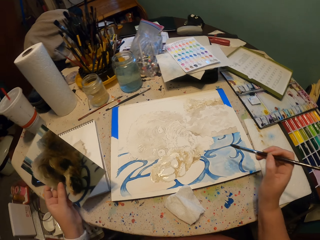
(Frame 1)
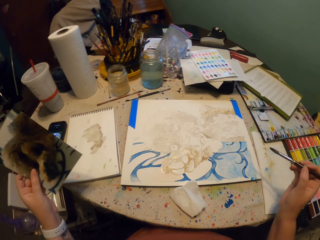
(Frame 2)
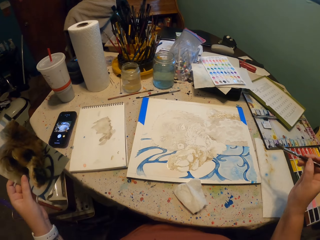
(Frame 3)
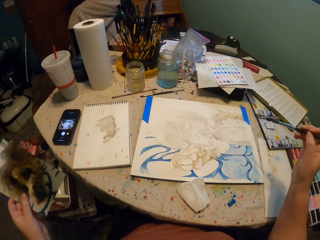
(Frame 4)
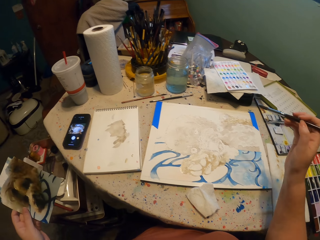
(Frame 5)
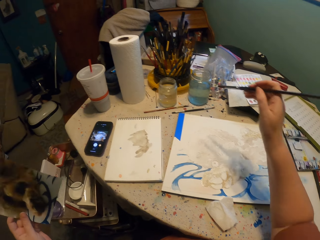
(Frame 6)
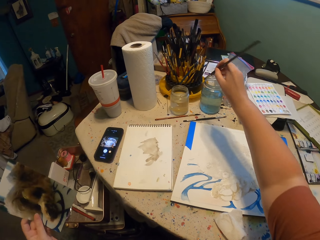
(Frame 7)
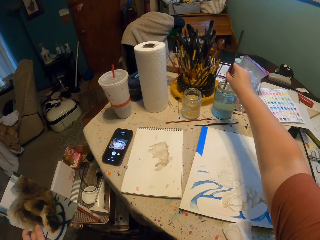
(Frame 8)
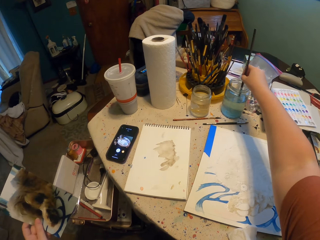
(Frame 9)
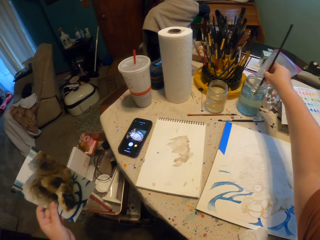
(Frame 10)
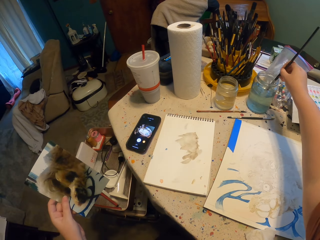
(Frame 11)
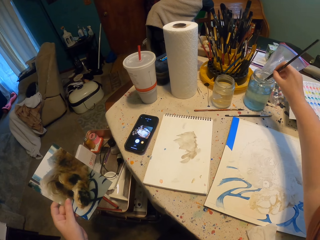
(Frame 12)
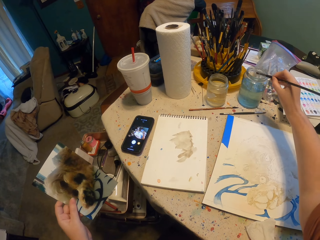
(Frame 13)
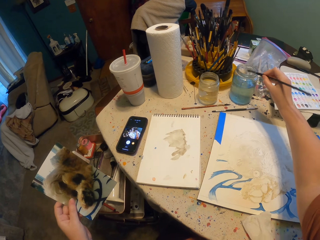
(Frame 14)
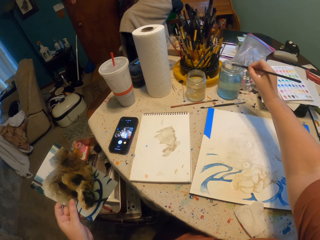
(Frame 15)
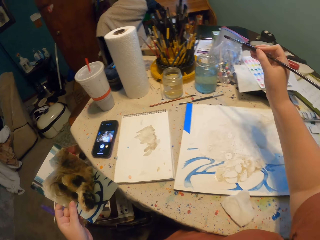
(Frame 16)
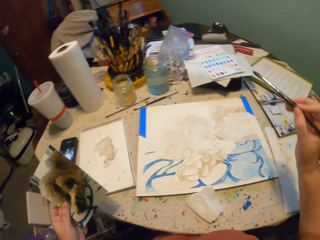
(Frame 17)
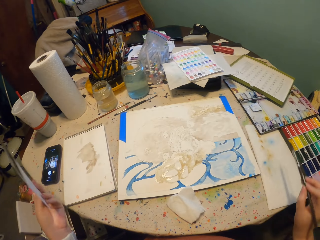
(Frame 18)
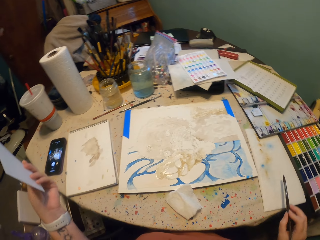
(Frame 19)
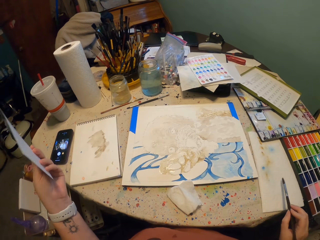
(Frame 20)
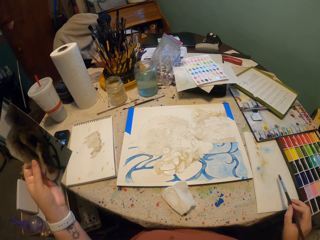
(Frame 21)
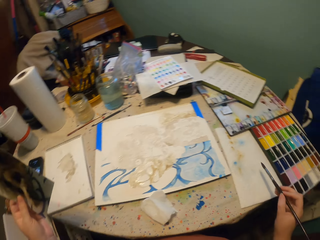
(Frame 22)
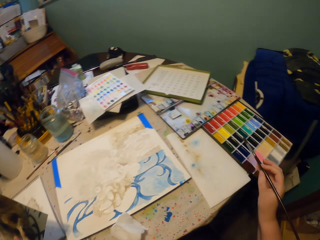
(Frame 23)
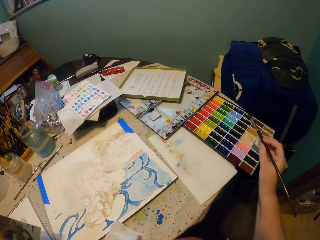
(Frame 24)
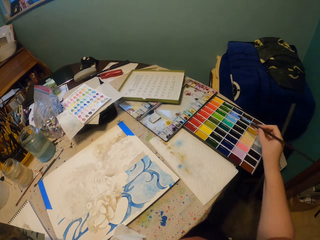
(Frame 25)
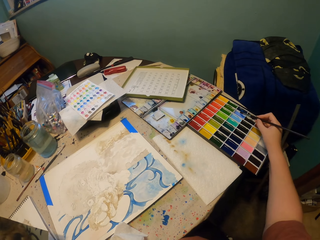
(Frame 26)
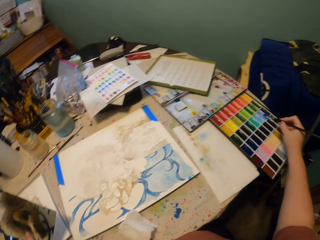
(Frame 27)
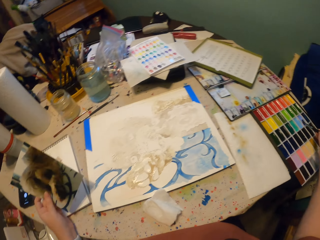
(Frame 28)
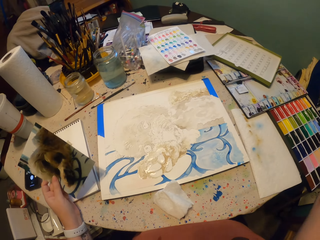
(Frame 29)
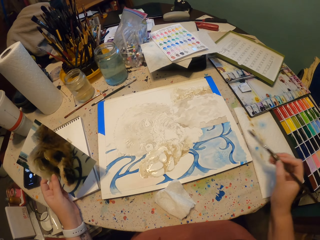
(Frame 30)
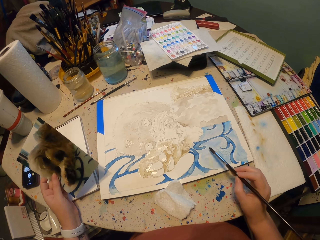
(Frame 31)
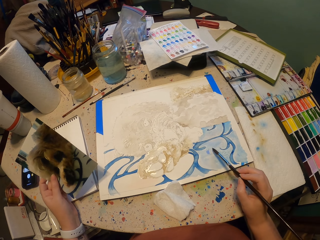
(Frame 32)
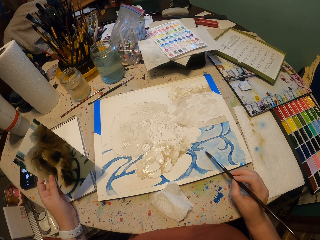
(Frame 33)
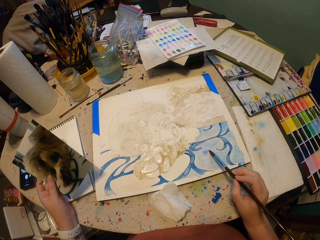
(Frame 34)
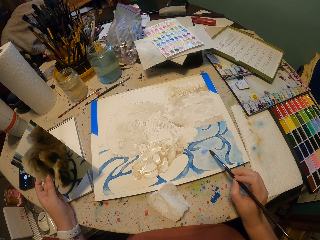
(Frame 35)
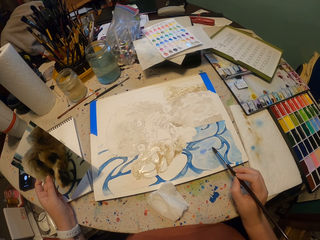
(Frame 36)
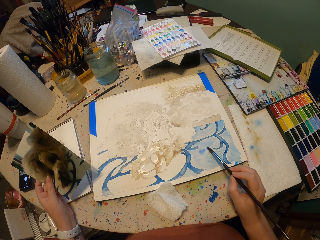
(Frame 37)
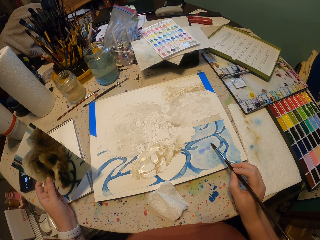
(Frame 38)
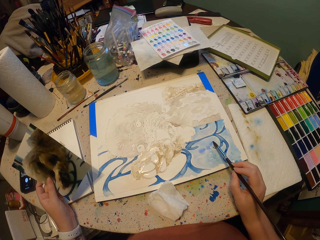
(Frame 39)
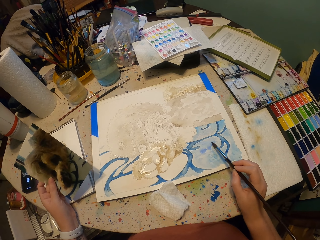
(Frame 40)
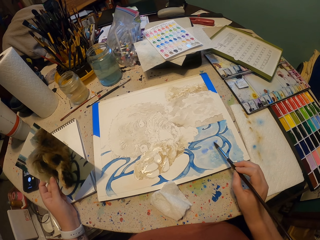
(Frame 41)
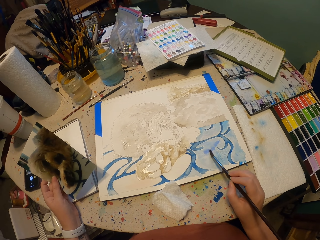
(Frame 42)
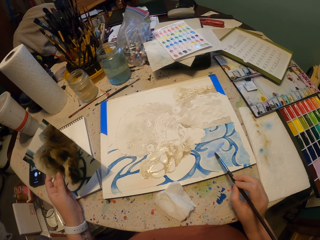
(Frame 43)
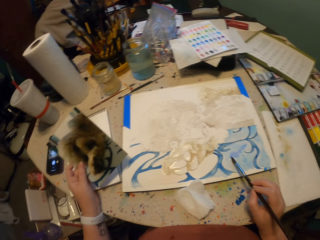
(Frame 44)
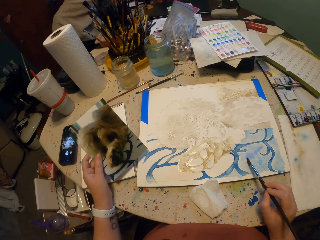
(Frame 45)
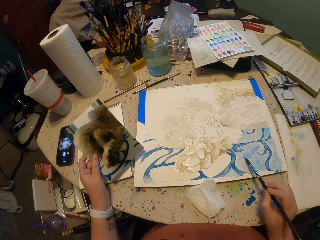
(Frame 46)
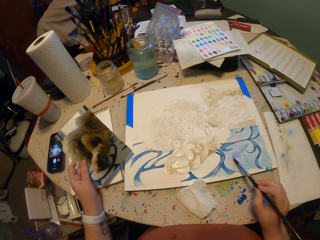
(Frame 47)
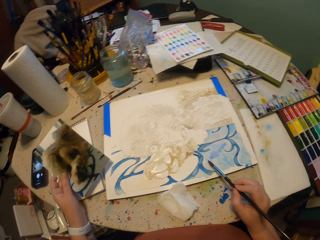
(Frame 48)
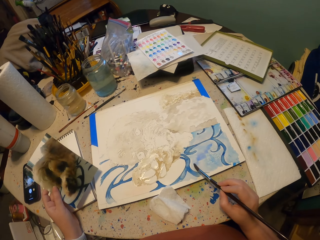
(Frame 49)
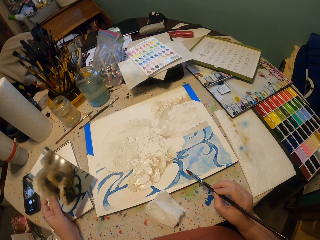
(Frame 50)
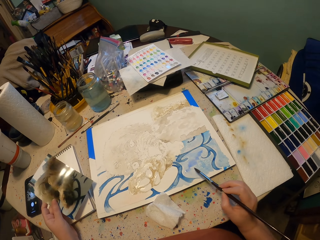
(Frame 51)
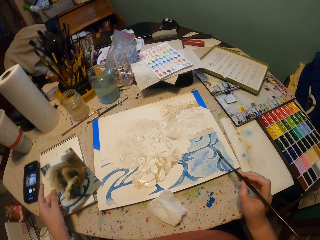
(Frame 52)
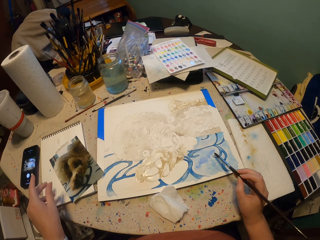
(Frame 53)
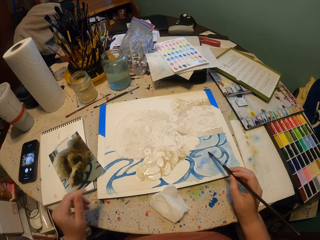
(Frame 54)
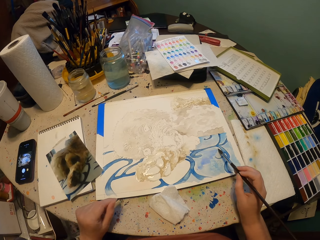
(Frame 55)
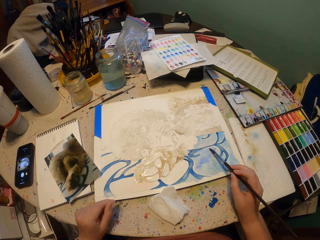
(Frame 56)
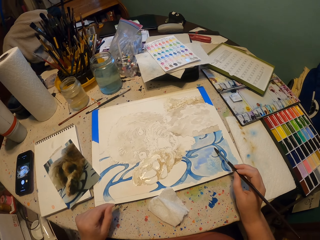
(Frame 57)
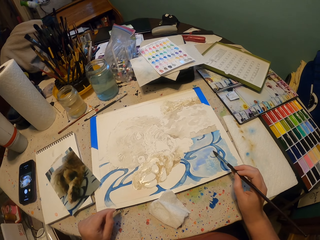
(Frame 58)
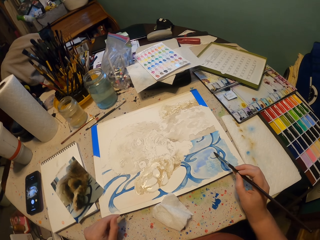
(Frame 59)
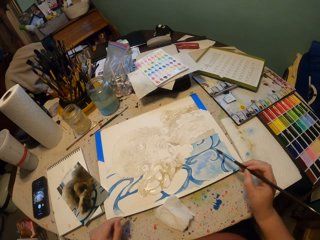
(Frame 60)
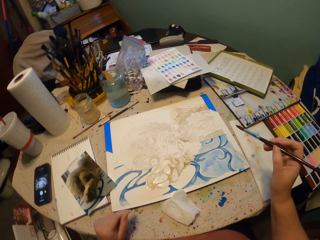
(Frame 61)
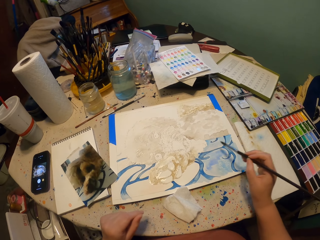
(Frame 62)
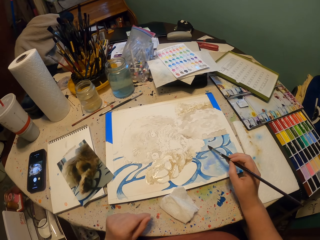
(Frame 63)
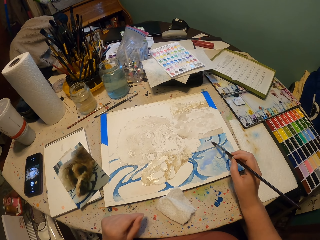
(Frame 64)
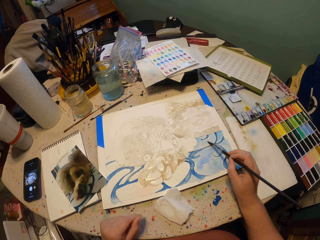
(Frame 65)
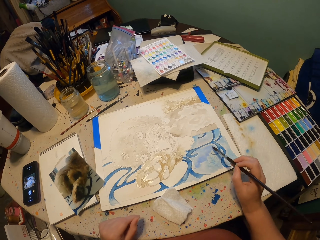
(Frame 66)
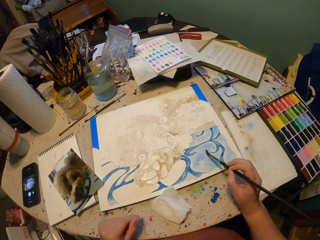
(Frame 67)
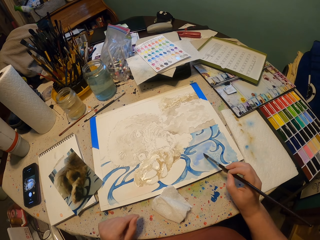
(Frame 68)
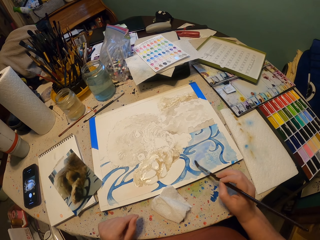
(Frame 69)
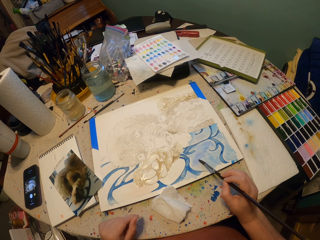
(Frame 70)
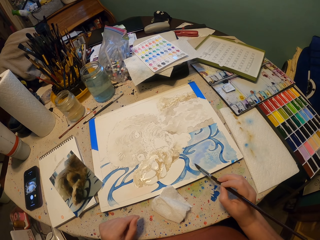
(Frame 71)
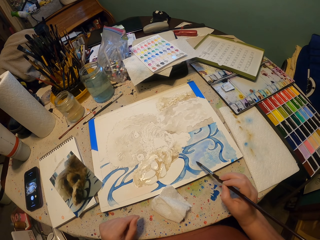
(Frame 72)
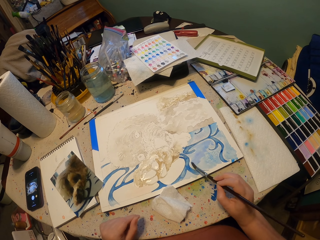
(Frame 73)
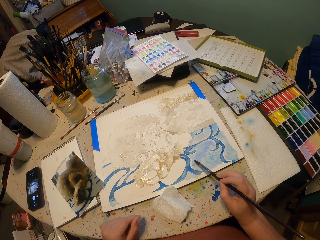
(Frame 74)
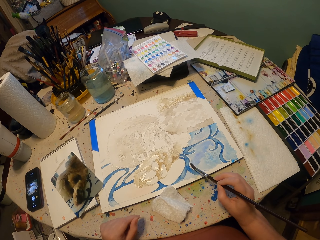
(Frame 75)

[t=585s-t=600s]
The camera wearer removes the painting brush from the paper. They move the picture. They dip the paint brush in water. They shake the paint brush in the water. They remove the excess water from the brush. They move the picture. They reduce the excess water from the paint brush on a piece of paper. They dip the paint brush on the paint. They release the paint brush from the paint. They paint on the paper. They drop the picture on the table. They paint on the paper. They remove the painting brush from the paper. They paint on the paper.

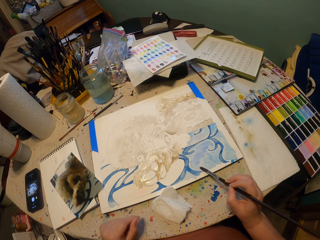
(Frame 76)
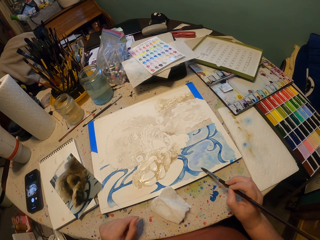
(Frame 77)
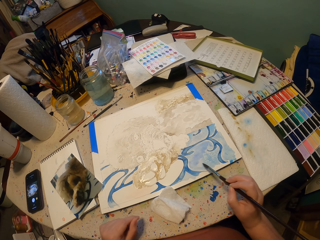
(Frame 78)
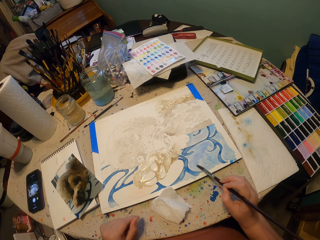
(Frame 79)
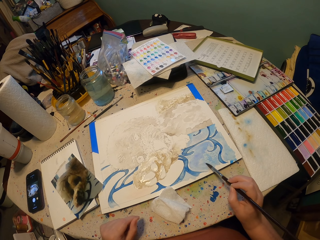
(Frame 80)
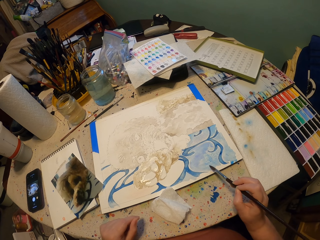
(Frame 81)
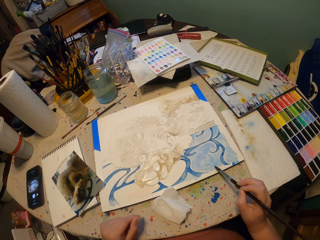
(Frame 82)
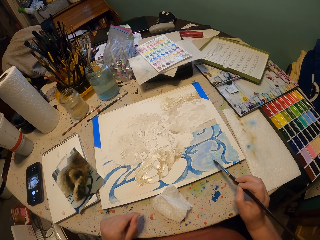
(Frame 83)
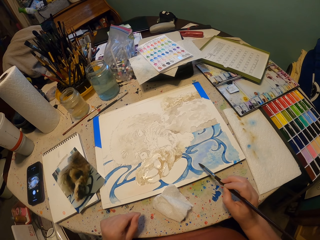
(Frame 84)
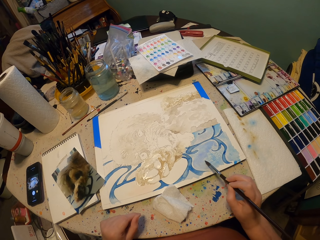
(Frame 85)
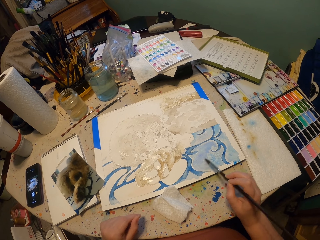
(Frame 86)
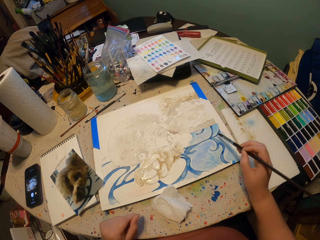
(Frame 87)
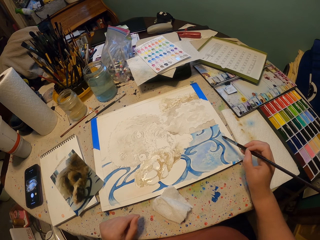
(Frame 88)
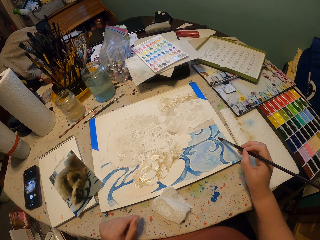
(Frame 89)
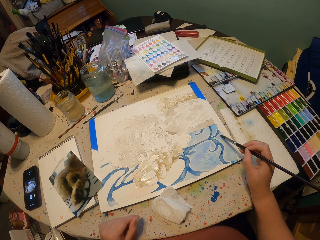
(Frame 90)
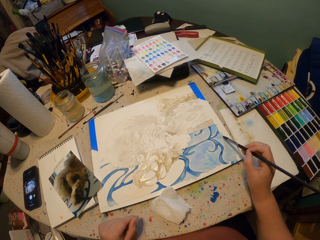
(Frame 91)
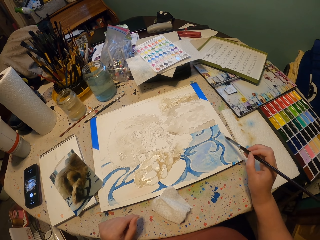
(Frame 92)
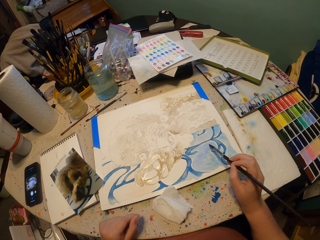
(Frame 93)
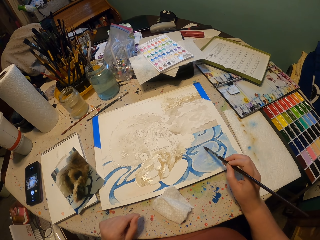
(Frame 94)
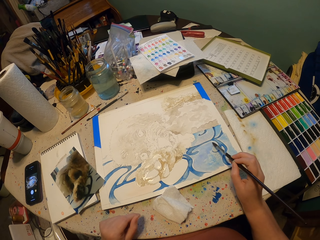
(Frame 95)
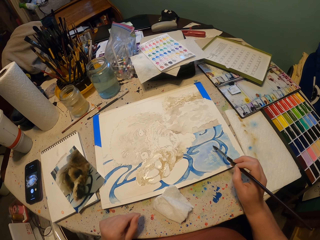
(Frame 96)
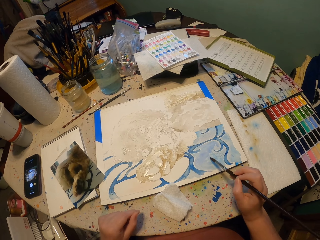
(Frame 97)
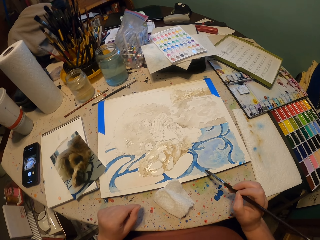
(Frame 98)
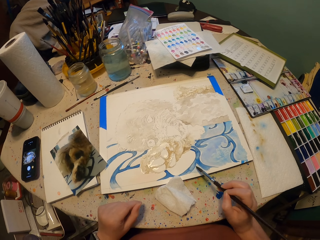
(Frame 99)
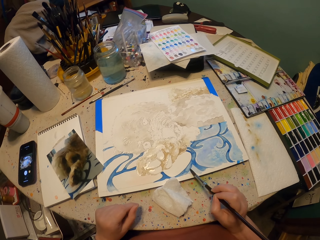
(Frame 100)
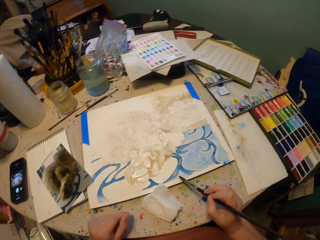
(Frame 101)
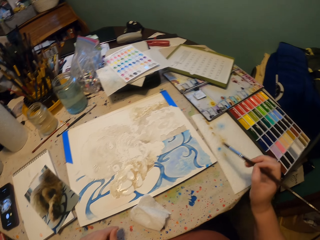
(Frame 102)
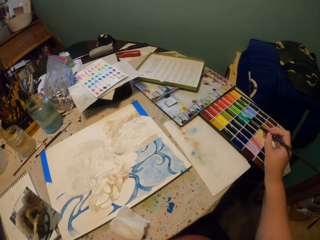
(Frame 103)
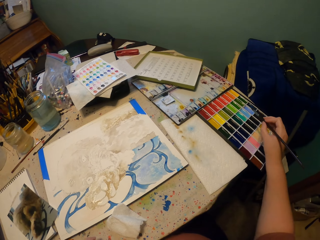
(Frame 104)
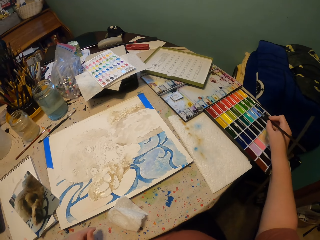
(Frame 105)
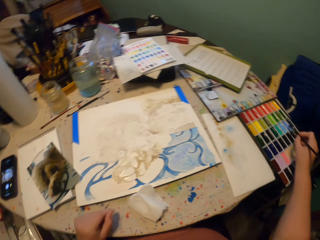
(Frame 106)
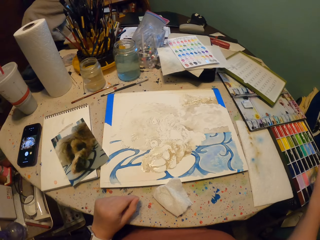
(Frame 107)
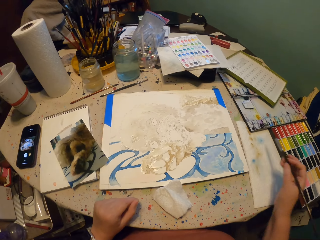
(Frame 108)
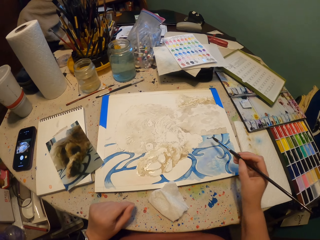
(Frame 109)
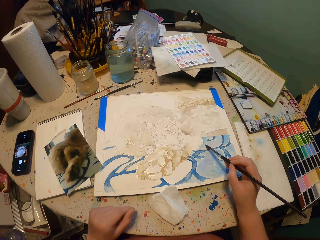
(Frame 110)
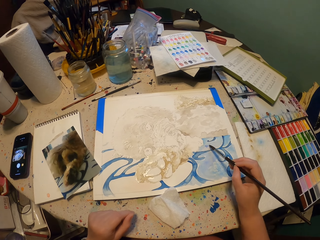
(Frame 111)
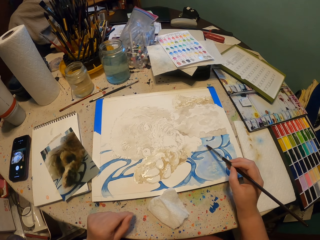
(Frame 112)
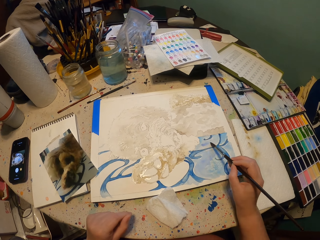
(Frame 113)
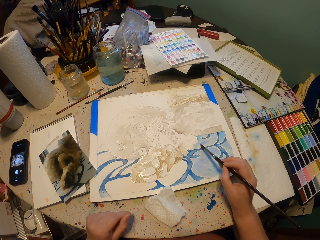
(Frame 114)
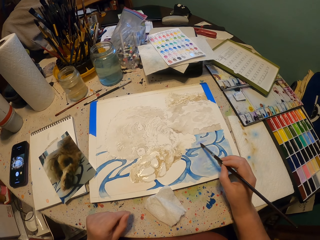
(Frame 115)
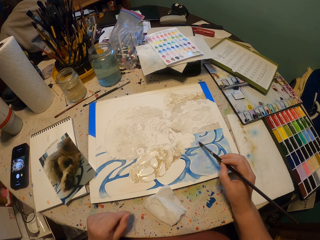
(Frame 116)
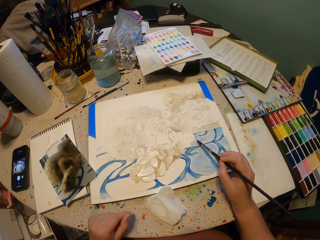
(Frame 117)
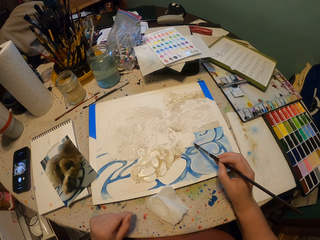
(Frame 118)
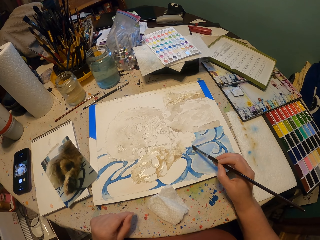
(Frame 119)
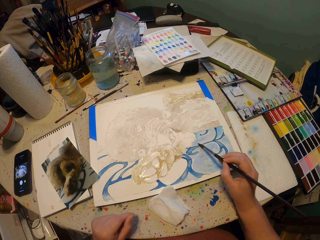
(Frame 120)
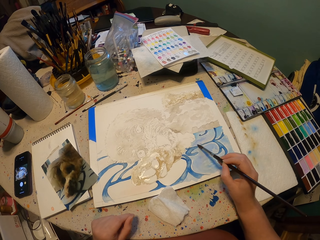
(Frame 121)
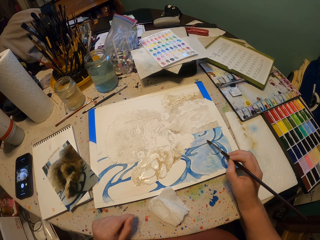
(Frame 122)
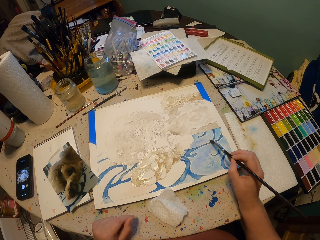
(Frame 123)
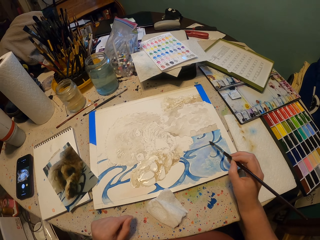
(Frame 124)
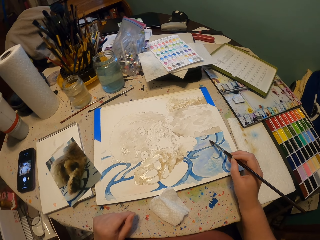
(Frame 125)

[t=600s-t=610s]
The camera wearer removes the painting brush from the paper. They dip the paint brush on the paint. They release the paint brush from the paint. They paint on the paper.
